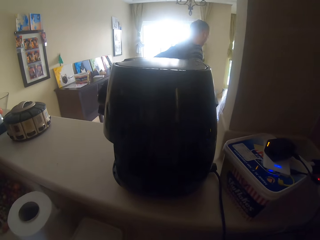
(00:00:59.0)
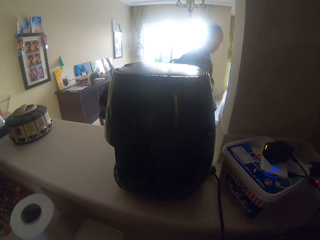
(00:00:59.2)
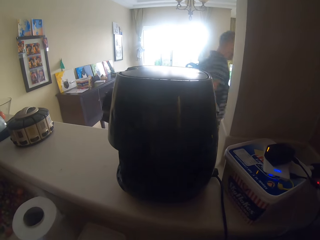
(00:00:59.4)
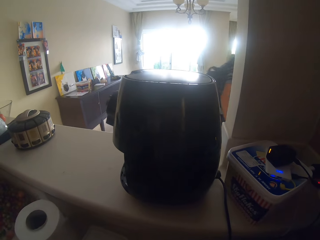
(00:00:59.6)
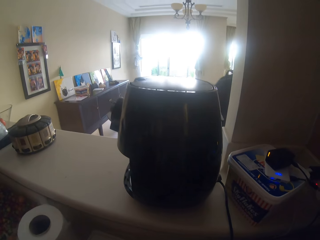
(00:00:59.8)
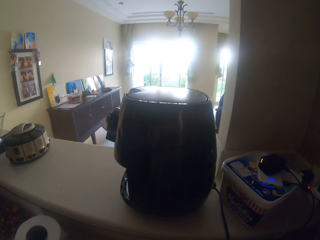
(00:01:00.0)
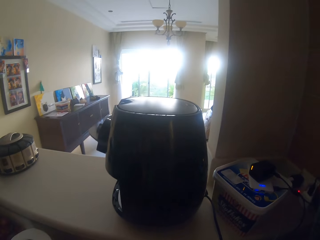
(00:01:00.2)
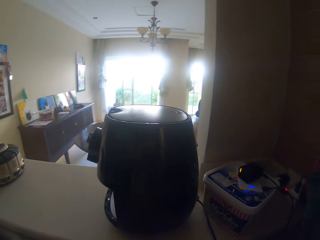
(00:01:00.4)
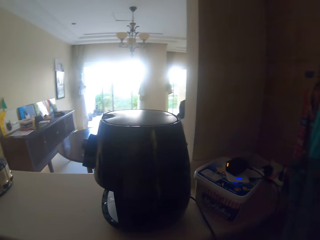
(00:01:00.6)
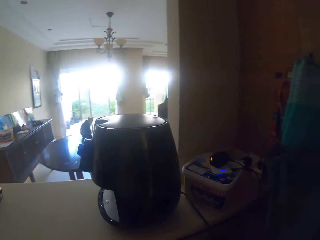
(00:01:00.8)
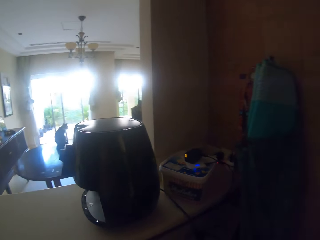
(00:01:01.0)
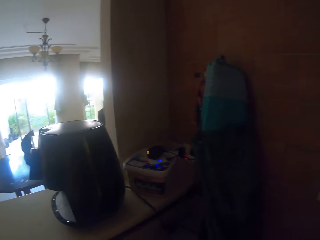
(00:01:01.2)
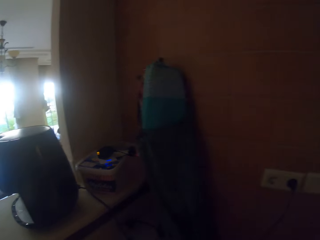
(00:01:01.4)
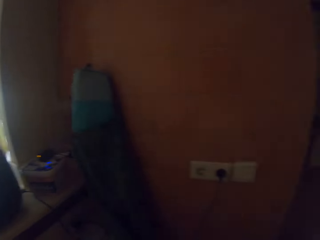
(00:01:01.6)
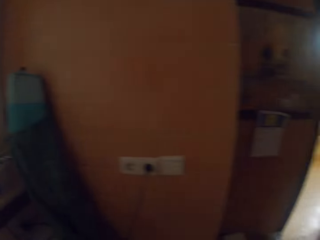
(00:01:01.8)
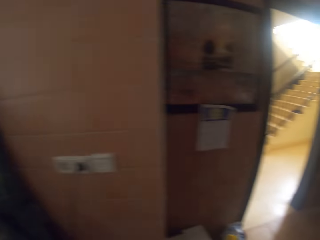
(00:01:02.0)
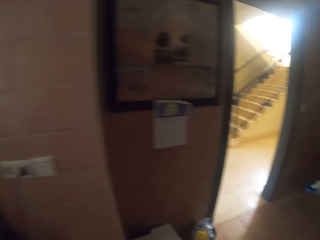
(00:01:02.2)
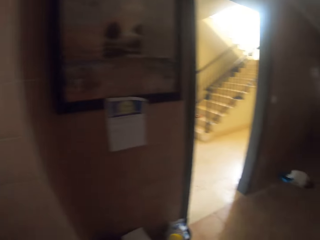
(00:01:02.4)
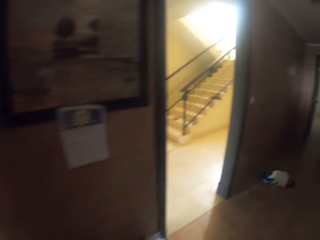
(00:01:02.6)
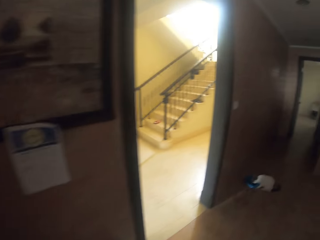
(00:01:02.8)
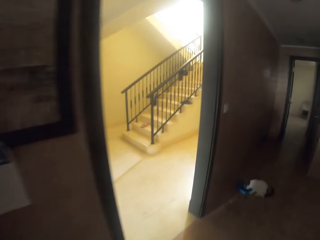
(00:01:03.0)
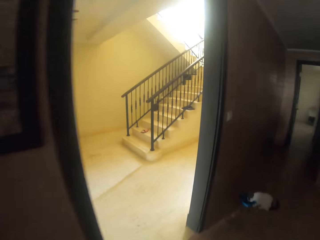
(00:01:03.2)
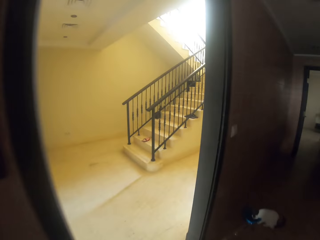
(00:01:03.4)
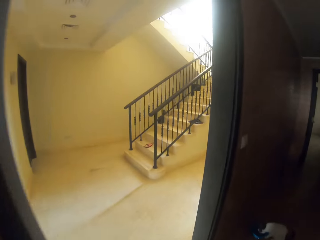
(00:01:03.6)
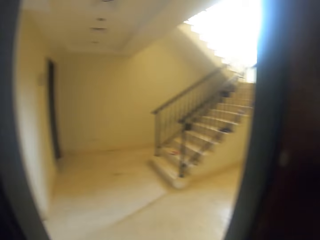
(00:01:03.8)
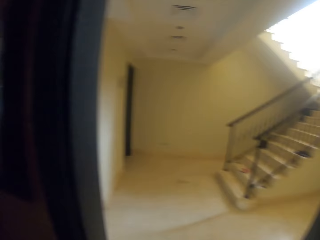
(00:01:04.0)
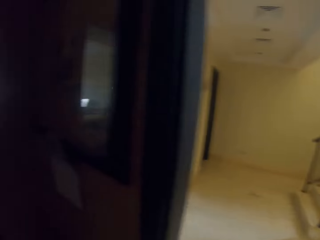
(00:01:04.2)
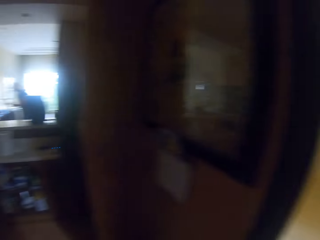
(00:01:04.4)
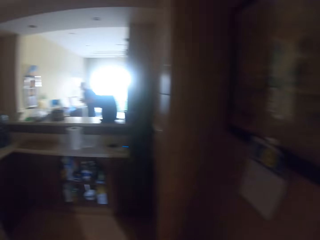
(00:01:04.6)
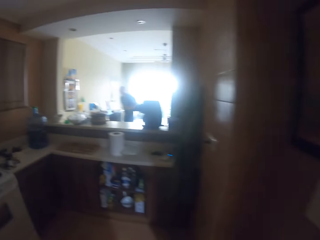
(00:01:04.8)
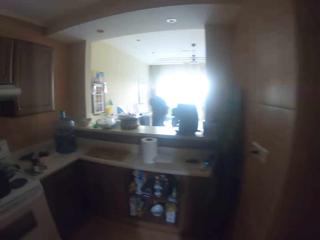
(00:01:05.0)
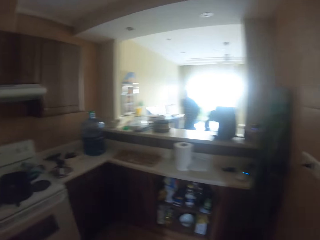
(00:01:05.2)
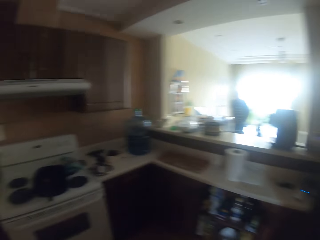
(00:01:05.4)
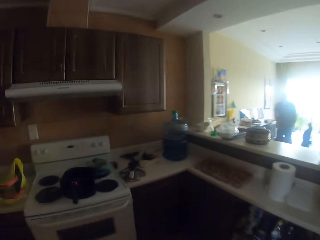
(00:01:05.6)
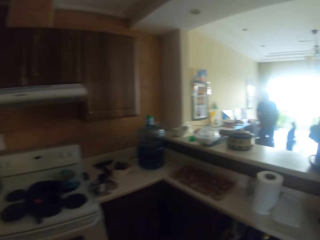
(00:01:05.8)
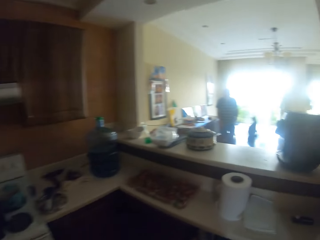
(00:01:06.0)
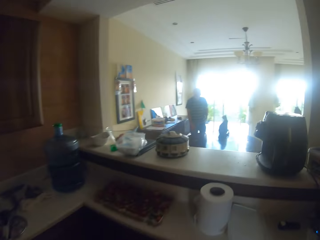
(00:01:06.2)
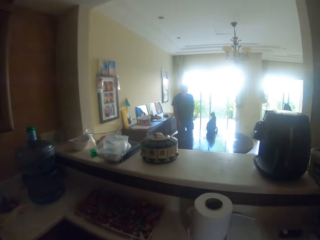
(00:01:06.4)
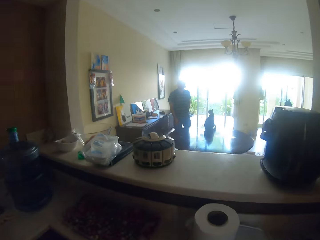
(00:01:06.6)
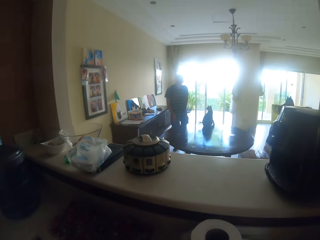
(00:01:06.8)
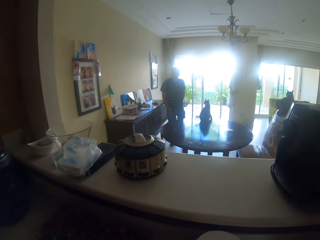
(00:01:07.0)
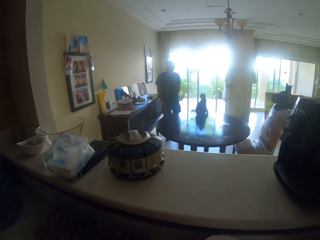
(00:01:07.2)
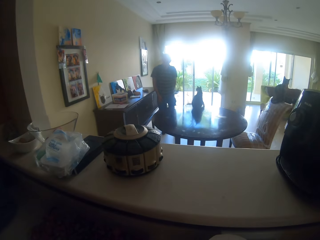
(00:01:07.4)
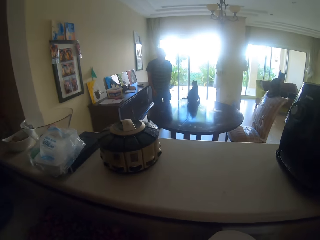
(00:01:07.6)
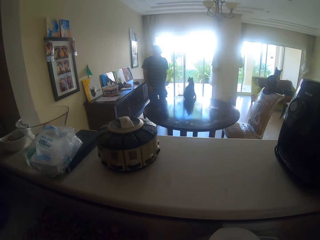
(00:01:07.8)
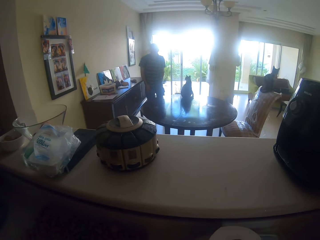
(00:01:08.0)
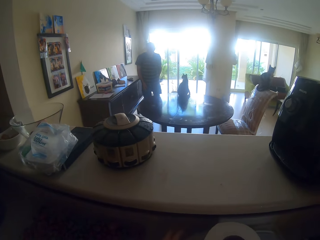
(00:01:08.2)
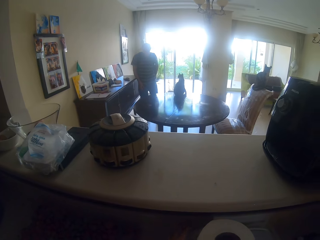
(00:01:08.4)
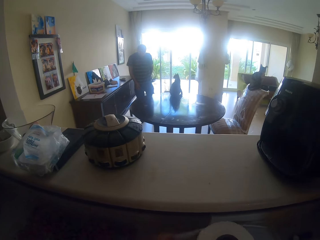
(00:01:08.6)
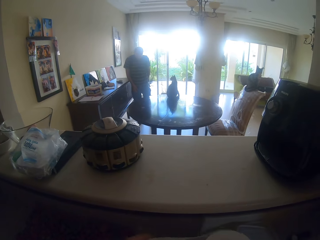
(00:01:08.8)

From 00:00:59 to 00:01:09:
The man walks away. The camera wearer moves around the kitchen.

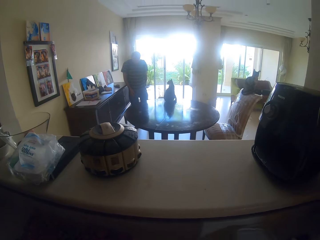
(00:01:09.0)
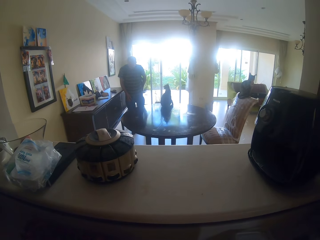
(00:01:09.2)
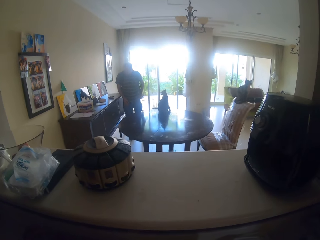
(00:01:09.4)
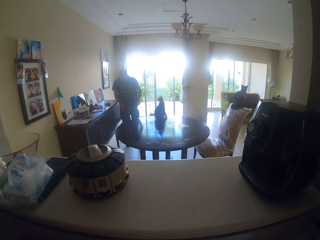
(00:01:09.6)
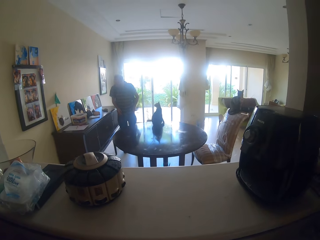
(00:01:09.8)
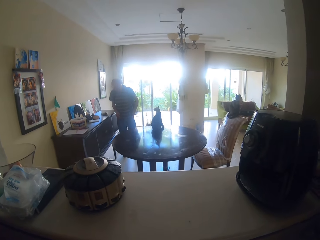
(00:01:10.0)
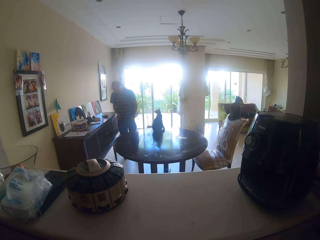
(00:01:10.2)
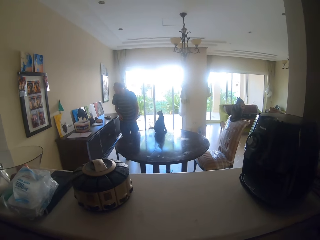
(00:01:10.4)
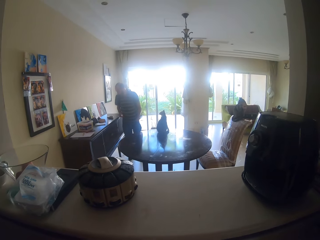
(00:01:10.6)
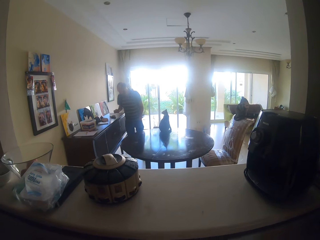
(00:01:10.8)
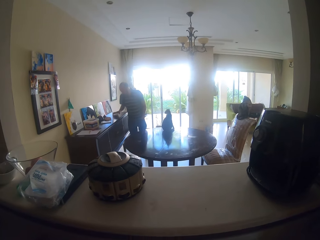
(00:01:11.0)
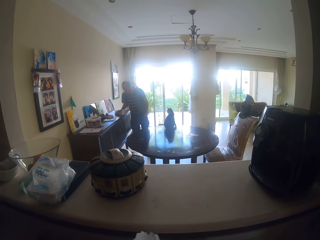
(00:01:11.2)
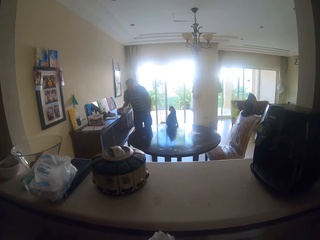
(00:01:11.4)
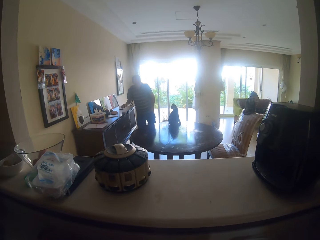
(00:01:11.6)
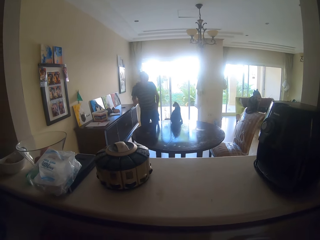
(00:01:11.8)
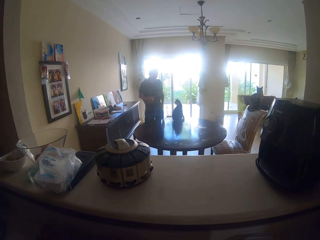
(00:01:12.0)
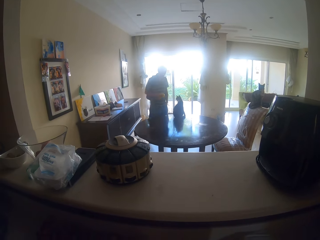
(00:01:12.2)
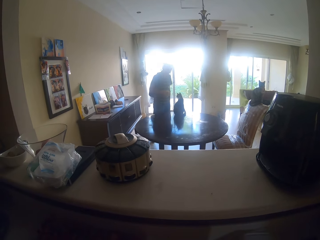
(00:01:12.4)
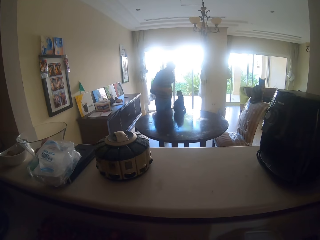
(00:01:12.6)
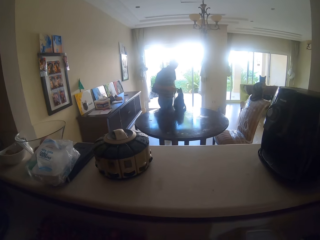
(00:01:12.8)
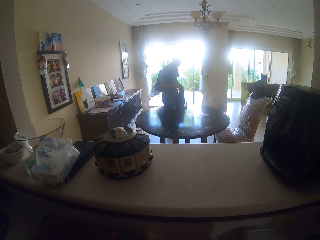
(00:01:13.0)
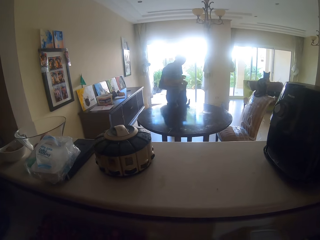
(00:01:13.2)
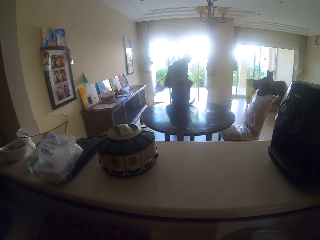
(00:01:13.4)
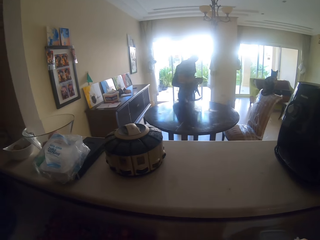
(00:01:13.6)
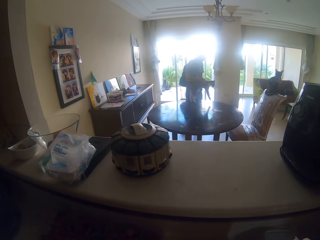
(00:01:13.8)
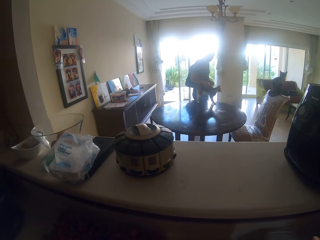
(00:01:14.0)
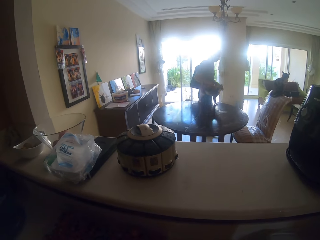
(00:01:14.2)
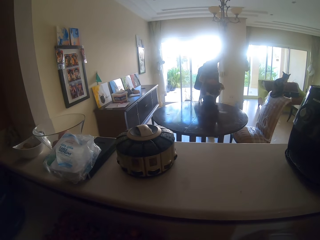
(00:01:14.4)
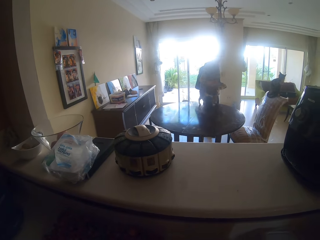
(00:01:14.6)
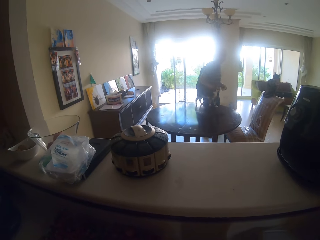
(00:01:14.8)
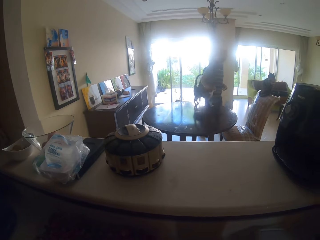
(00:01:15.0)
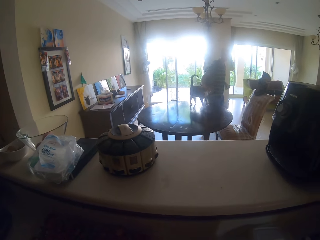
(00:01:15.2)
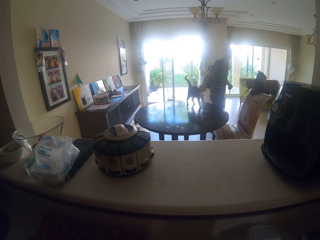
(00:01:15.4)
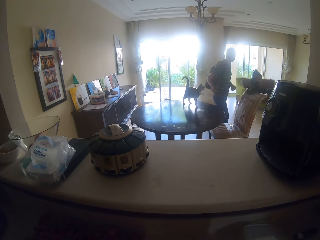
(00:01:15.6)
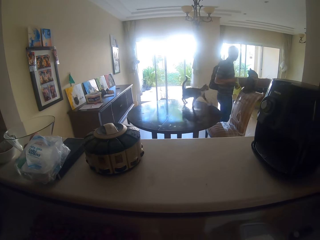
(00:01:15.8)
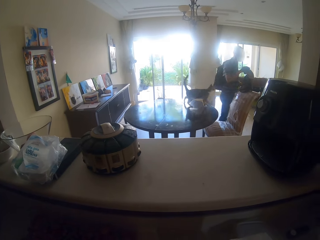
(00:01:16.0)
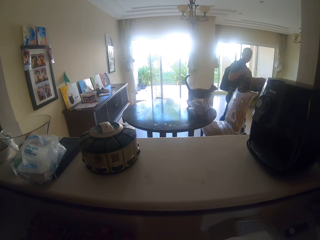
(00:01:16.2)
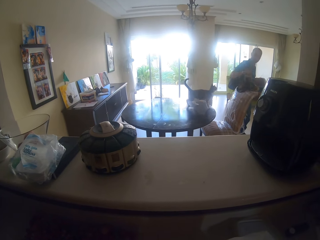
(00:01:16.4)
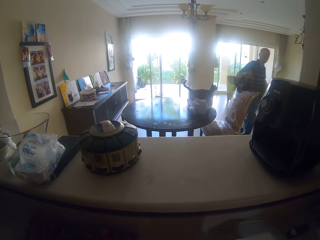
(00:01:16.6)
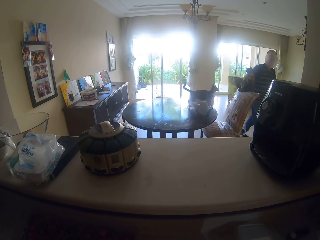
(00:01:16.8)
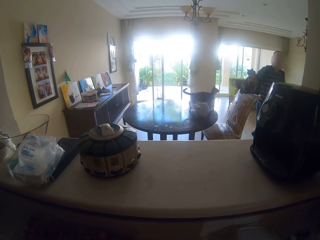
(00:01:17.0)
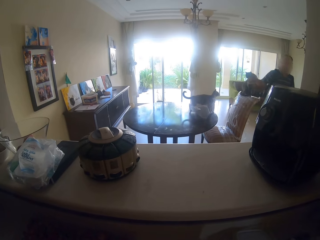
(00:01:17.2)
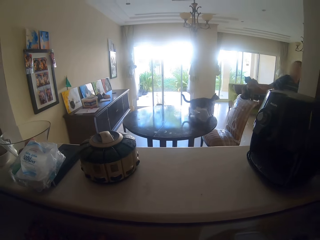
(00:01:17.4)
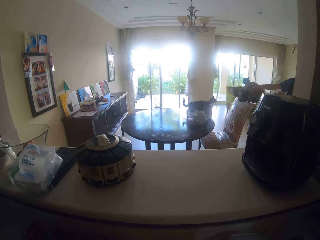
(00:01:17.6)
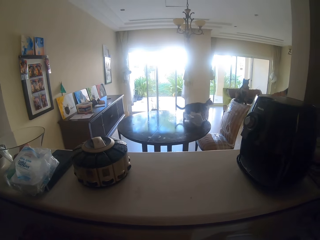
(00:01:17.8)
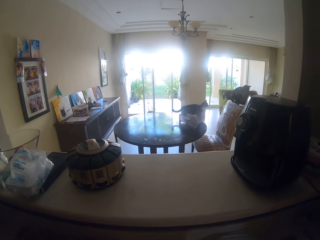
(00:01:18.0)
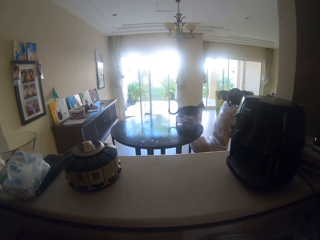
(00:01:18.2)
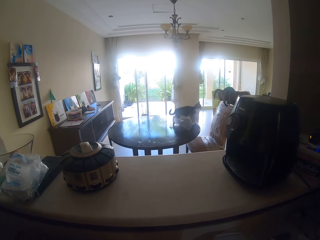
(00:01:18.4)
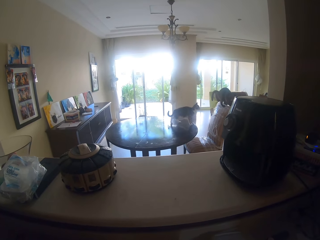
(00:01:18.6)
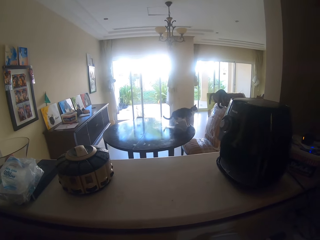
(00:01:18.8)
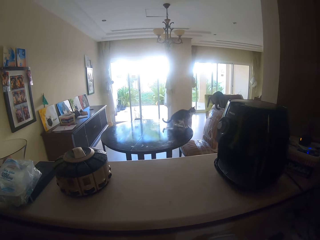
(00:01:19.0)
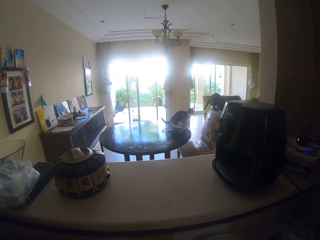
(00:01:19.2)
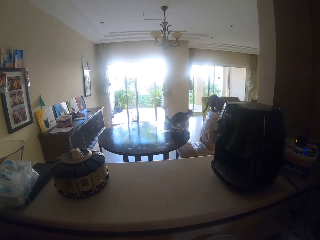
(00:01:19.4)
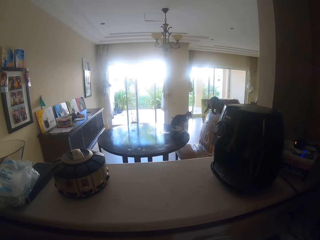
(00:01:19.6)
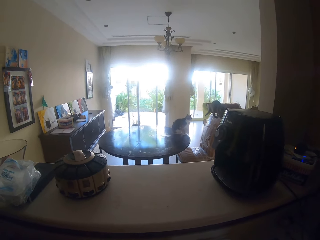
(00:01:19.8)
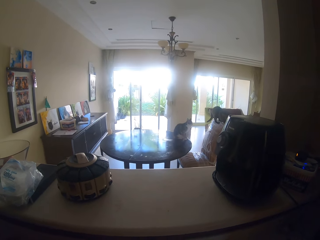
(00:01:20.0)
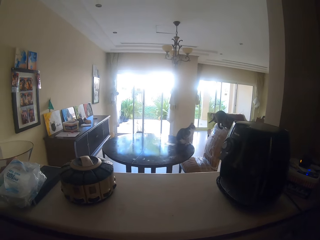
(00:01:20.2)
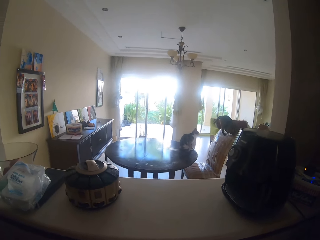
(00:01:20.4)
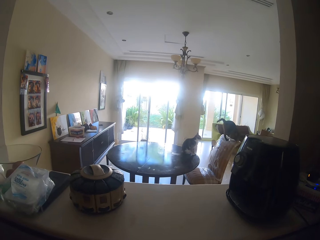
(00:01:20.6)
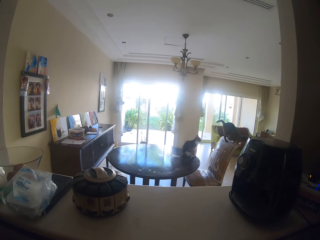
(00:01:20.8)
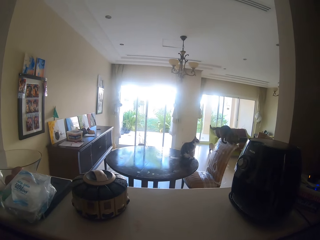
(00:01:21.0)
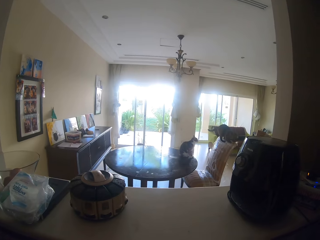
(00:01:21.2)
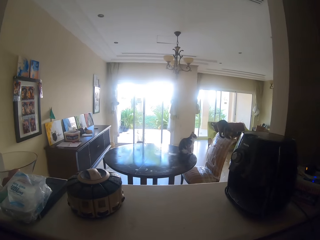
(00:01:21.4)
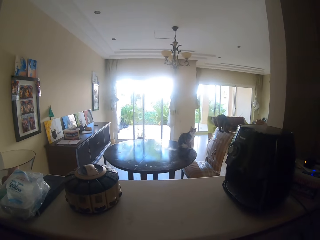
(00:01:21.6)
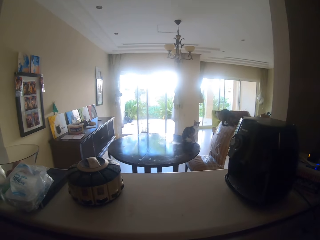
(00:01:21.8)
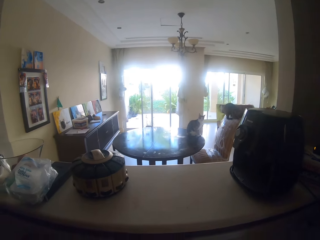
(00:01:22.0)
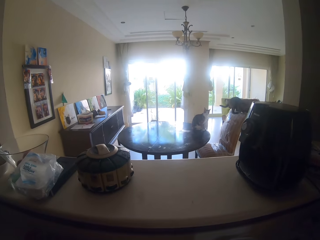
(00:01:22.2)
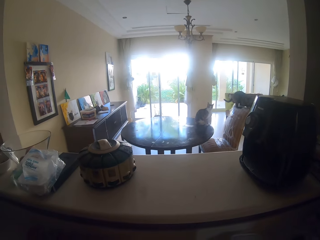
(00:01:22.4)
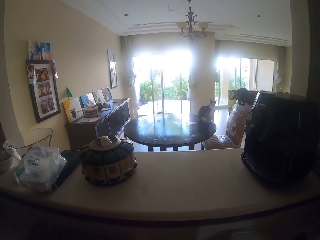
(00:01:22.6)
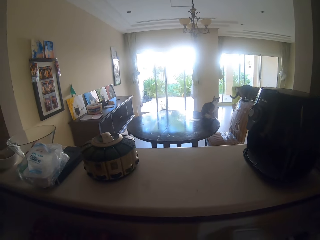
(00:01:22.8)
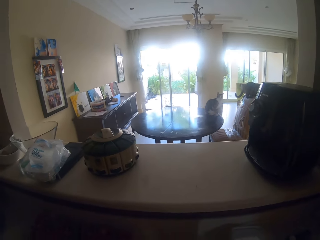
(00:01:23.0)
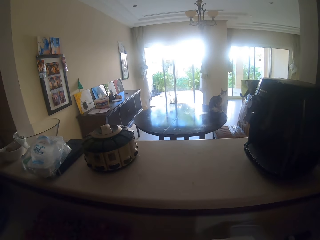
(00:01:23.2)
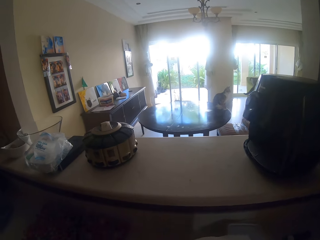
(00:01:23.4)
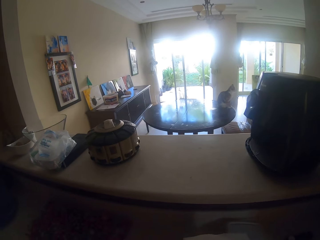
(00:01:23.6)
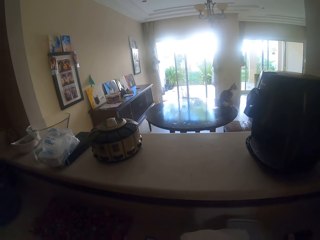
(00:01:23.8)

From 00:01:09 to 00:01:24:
The man touches something. He touches the cat. He moves away.
